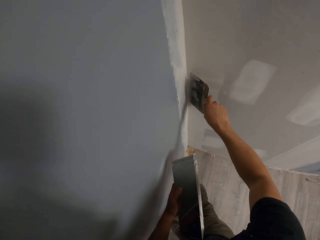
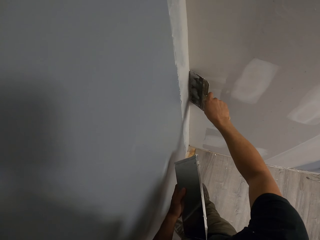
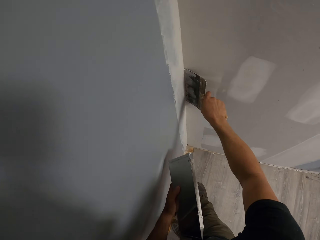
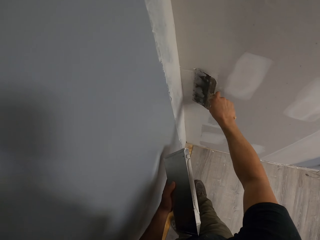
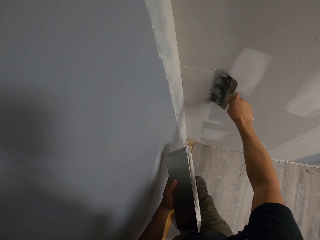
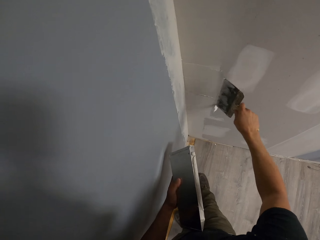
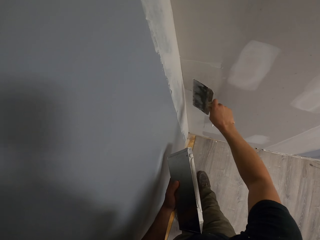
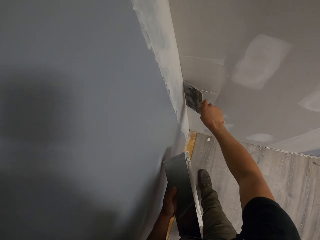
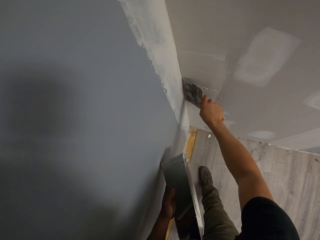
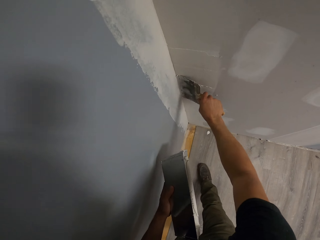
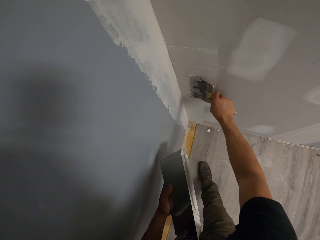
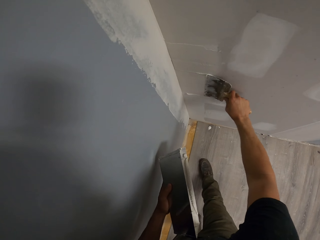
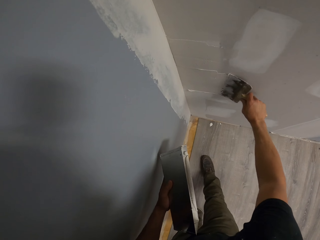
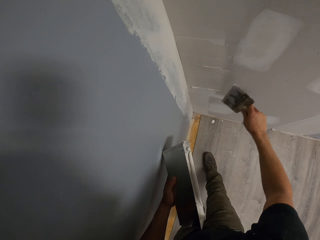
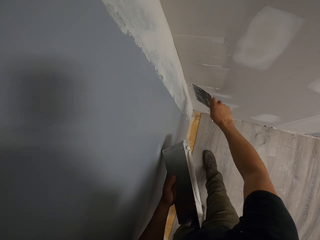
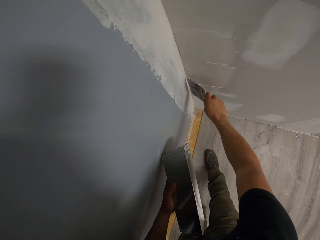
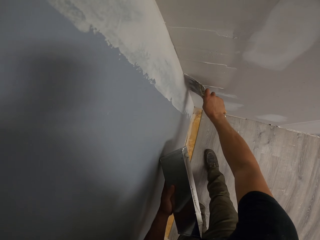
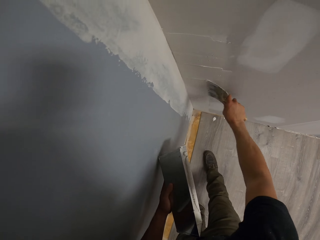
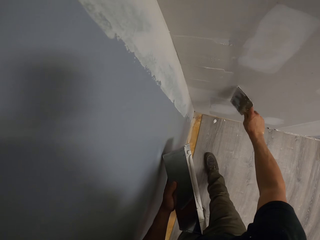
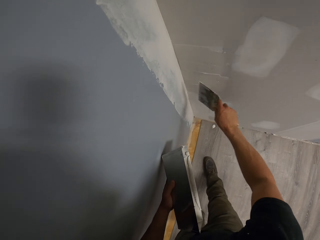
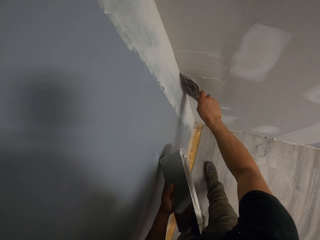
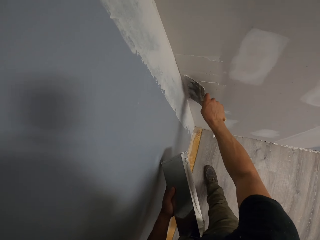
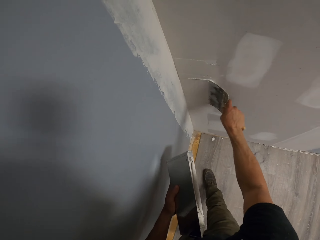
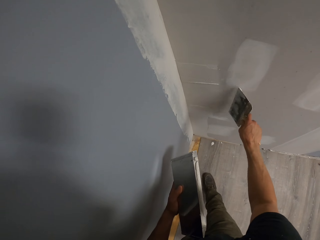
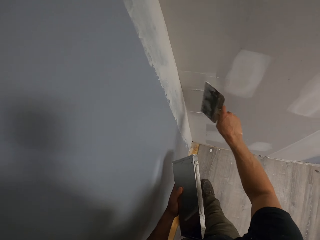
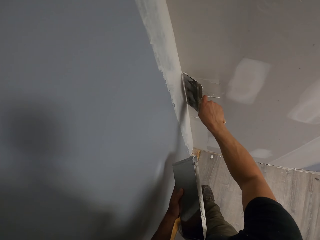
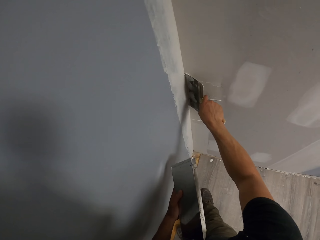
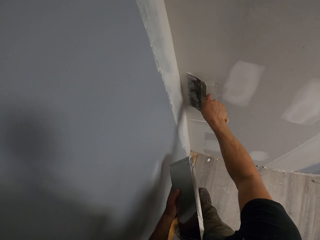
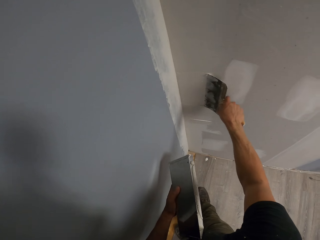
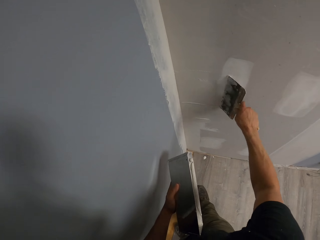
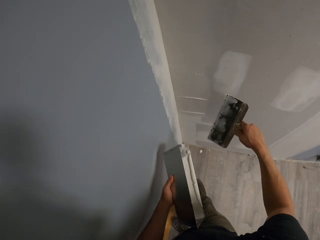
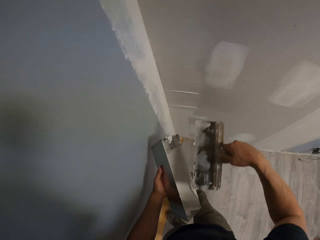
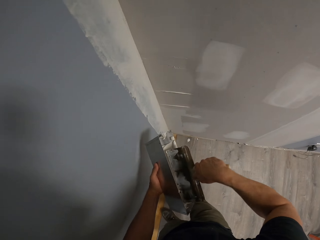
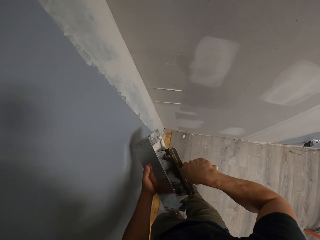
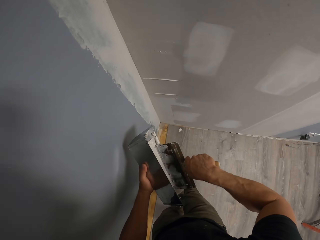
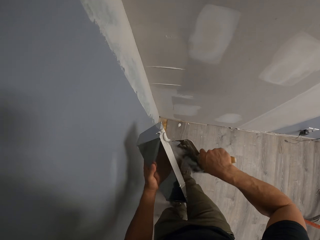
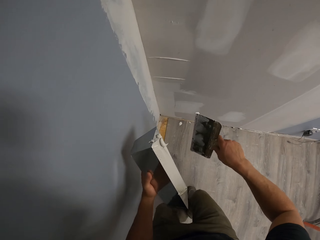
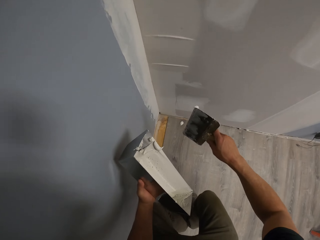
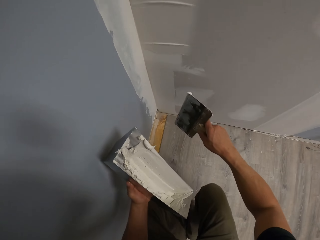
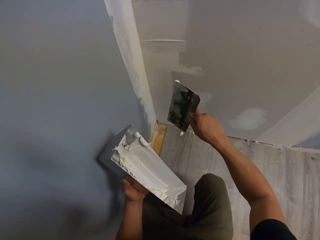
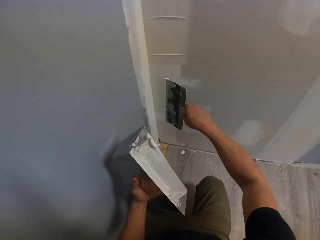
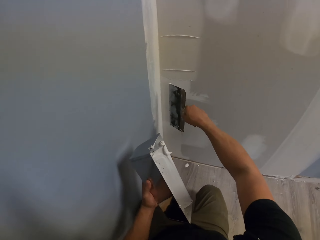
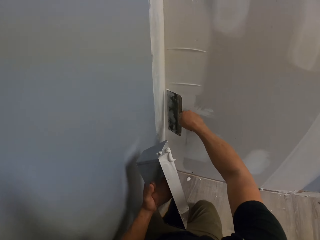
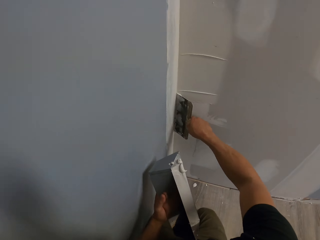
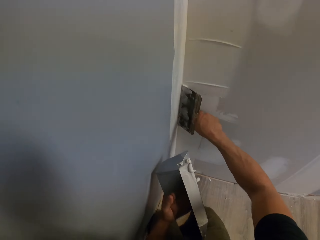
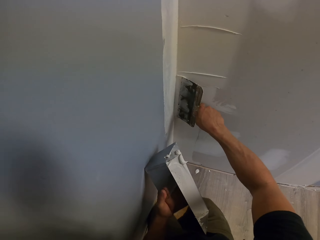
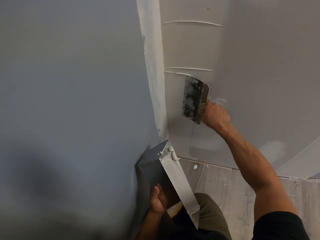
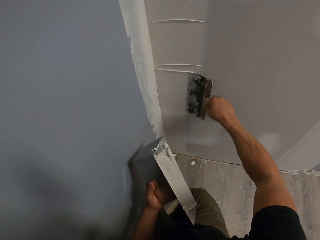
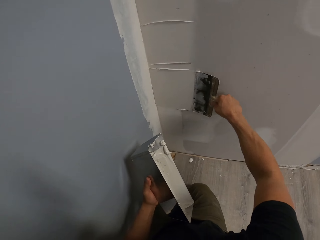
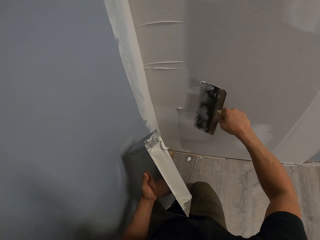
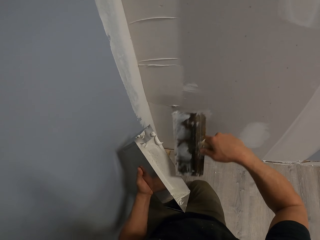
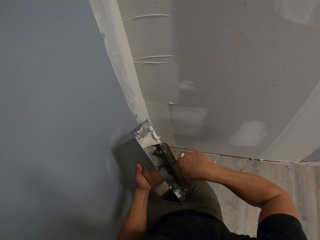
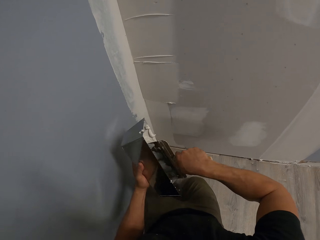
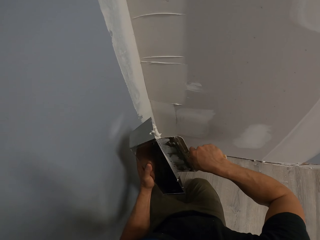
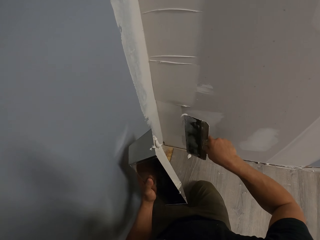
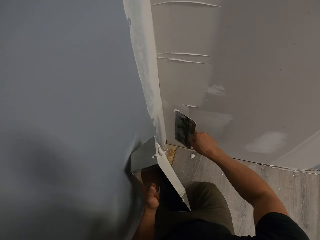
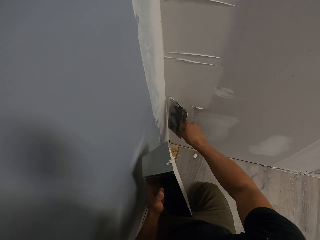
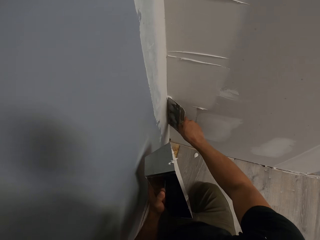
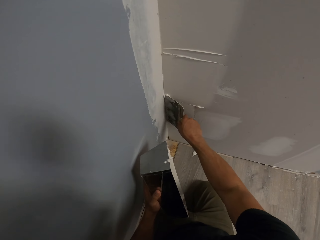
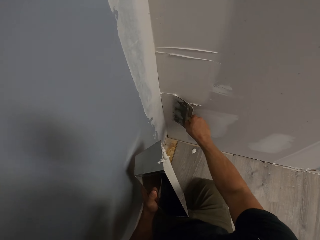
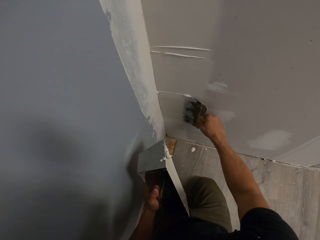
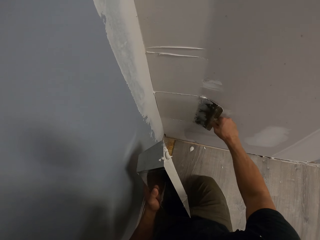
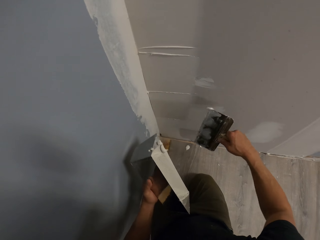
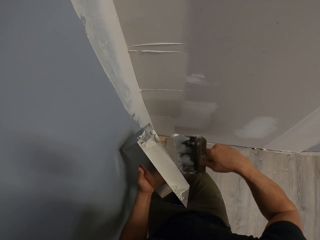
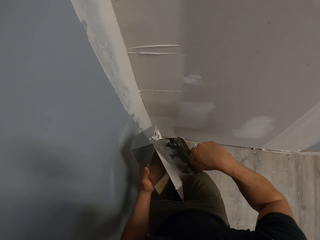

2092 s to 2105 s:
The camera wearer scoops the paints inside the container with a trowel. They put a brush into the container. They paint the wall with the trowel. They scoop the paints inside the container with the trowel. They paint the wall with the trowel.

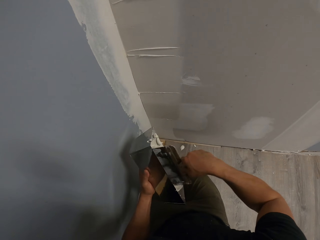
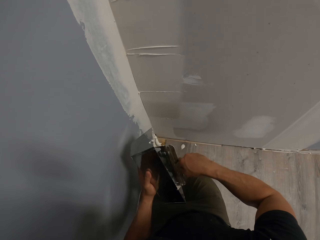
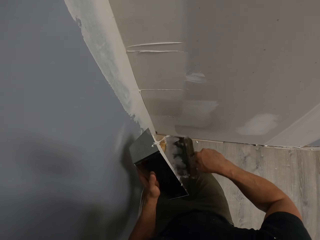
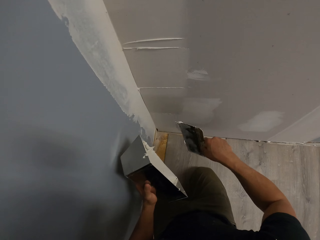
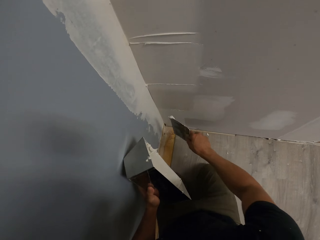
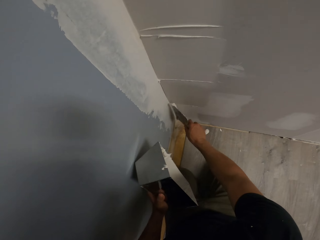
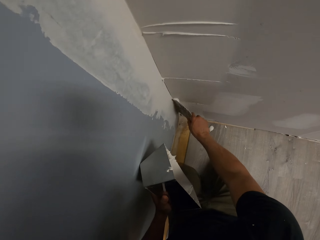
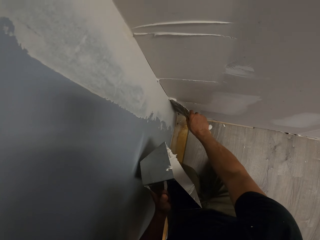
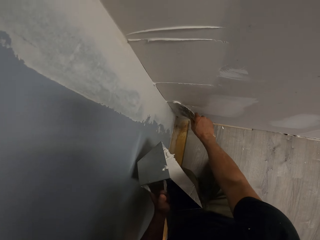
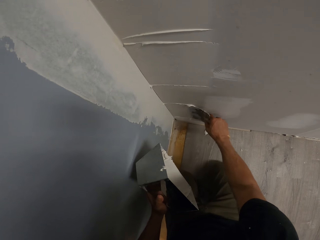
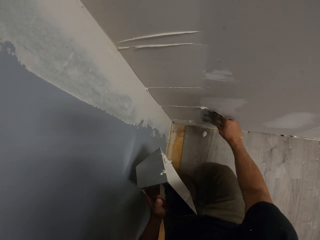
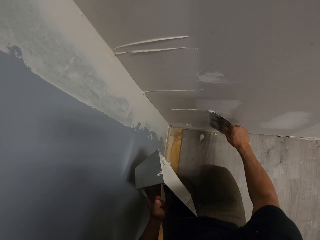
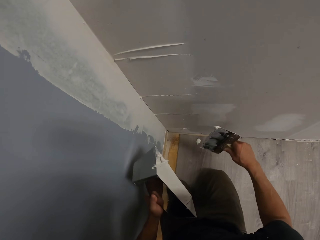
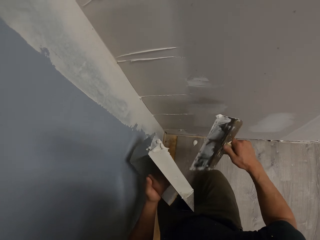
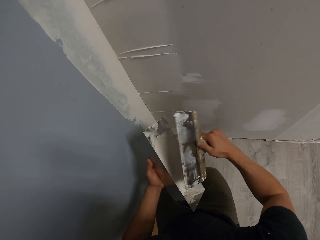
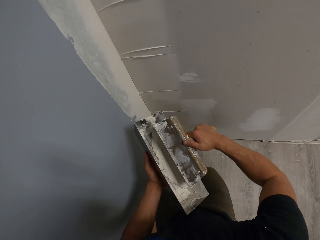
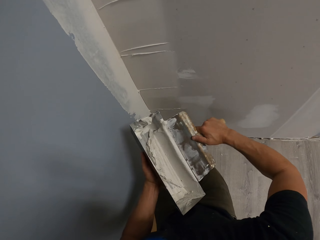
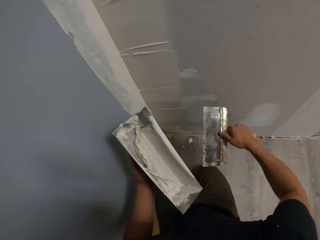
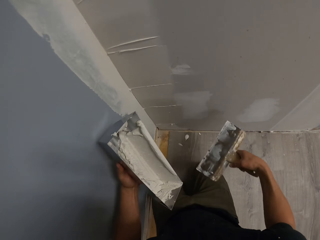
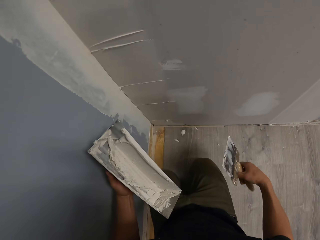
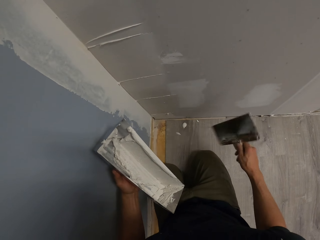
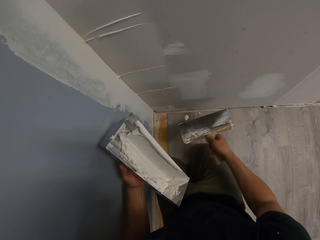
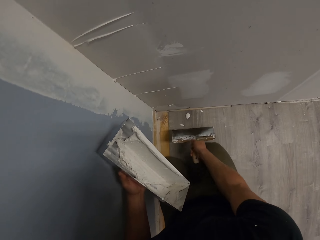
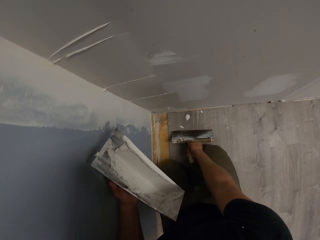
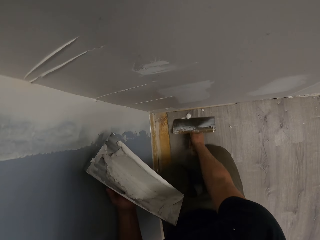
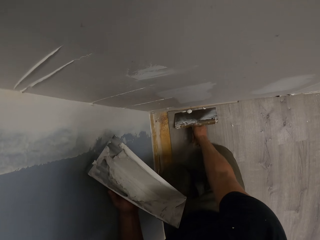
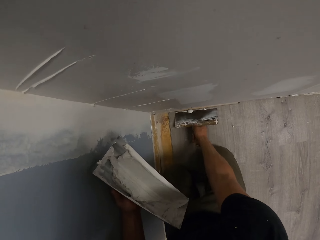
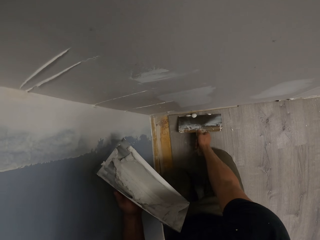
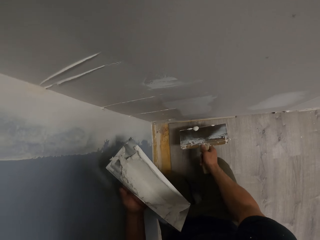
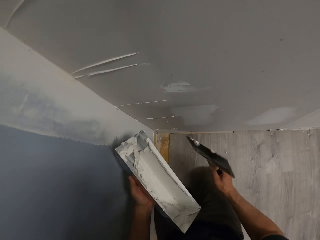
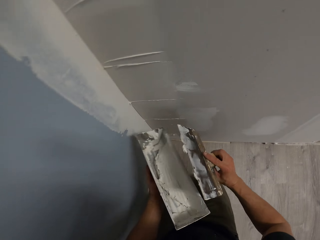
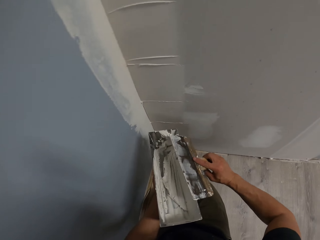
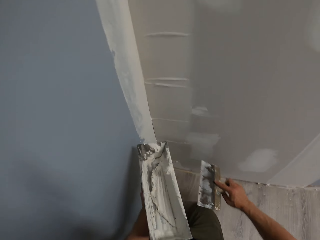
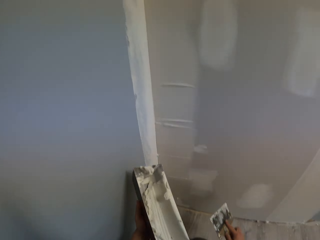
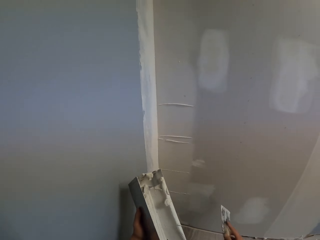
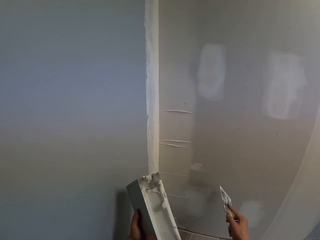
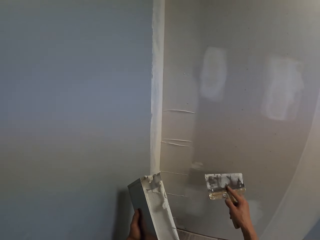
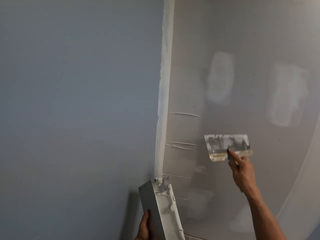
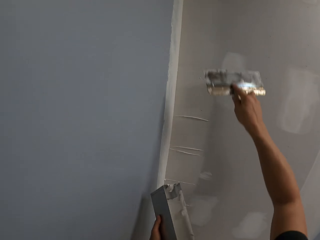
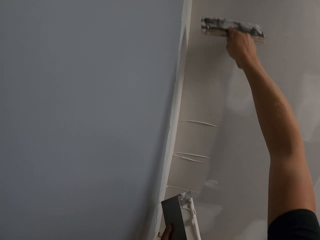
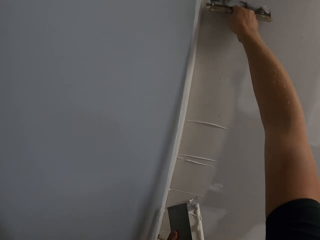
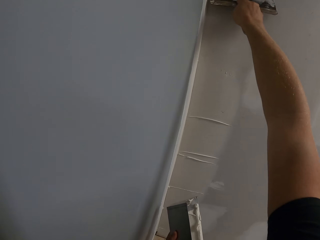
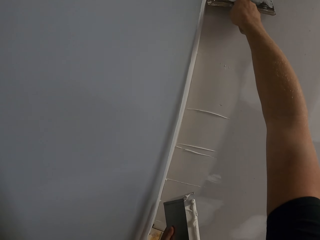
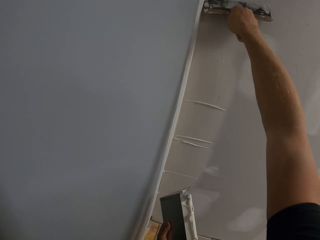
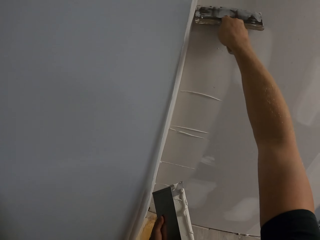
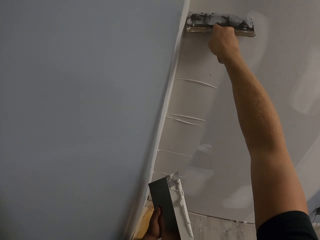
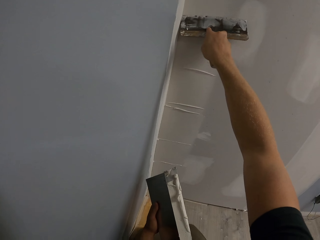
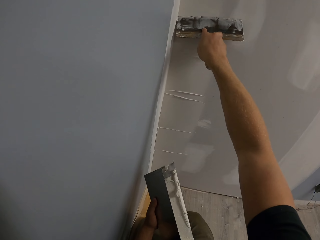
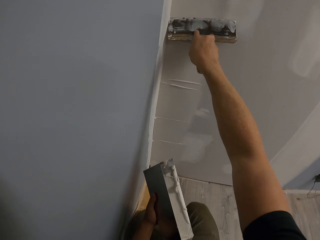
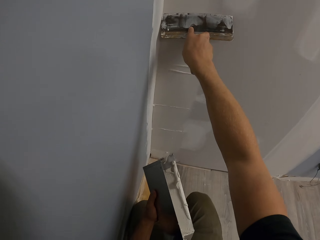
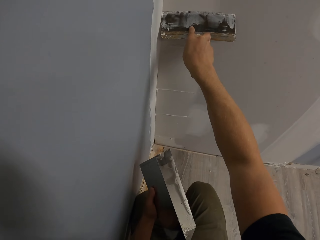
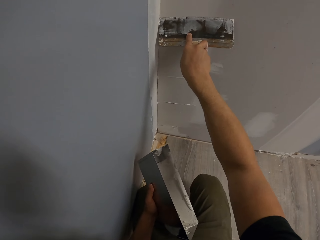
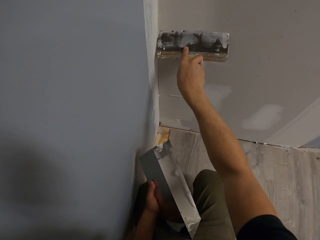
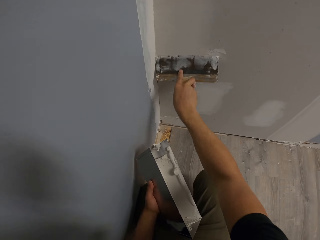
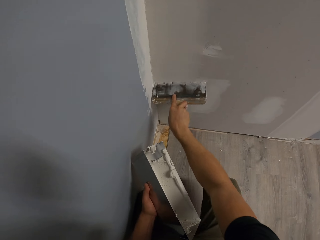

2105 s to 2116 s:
The camera wearer scoops the paints inside the container with a trowel. They put a brush into the container. They paint the wall with the trowel. They wipe the trowel on the container. They put the brush into the container. They scoop the paints on the floor with the trowel. They wipe the trowel on the container. They paint the wall with the trowel.
